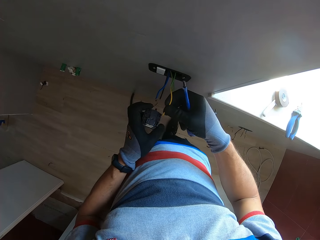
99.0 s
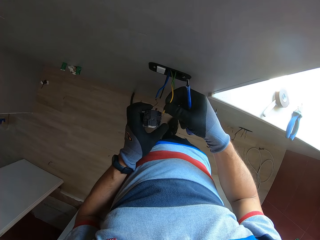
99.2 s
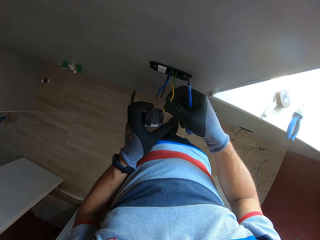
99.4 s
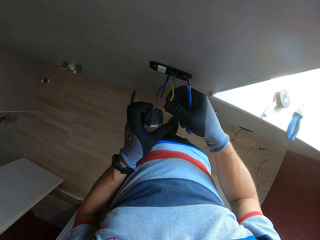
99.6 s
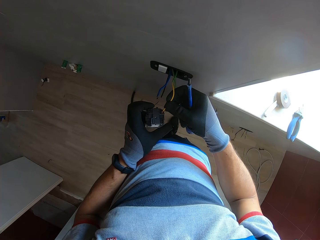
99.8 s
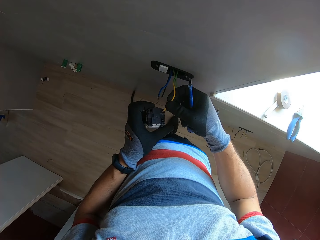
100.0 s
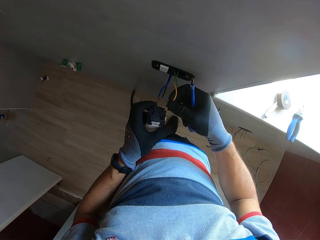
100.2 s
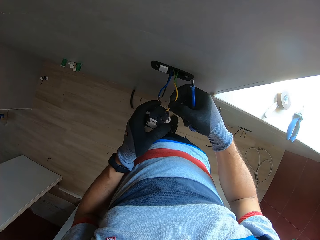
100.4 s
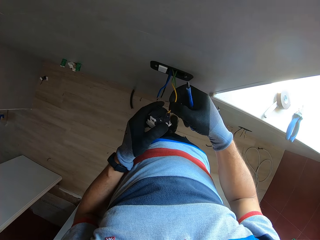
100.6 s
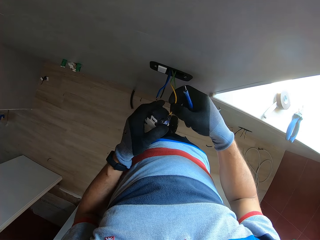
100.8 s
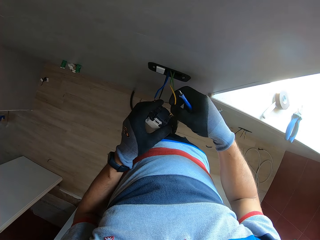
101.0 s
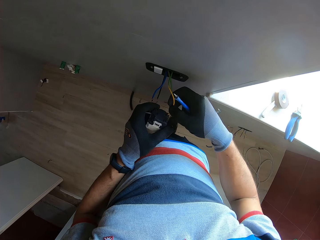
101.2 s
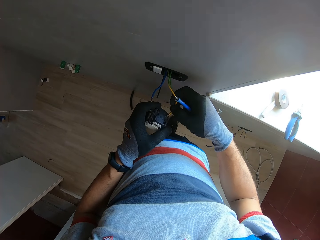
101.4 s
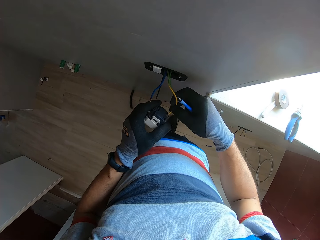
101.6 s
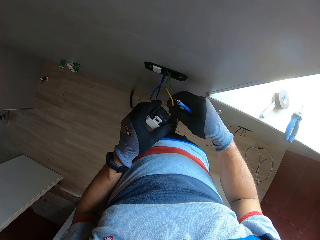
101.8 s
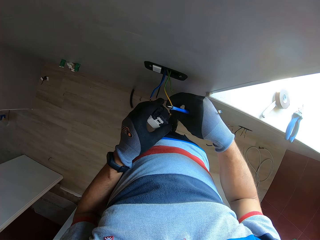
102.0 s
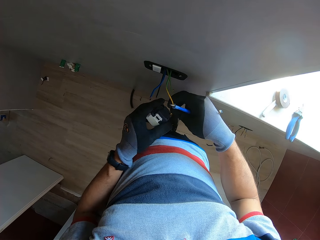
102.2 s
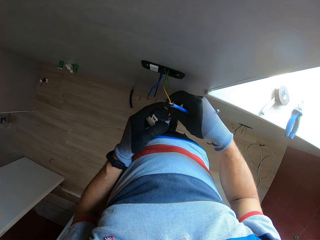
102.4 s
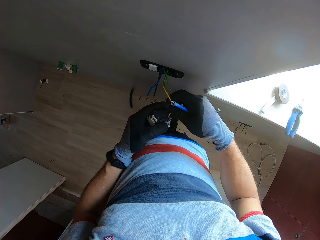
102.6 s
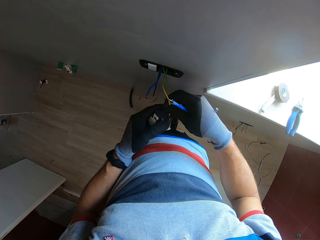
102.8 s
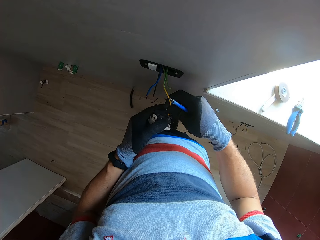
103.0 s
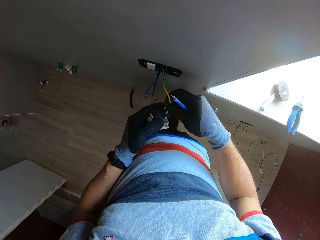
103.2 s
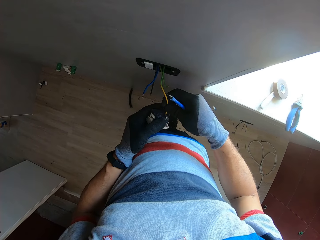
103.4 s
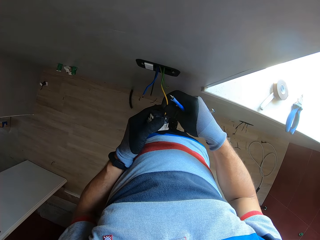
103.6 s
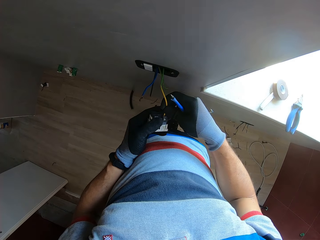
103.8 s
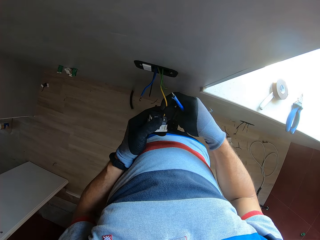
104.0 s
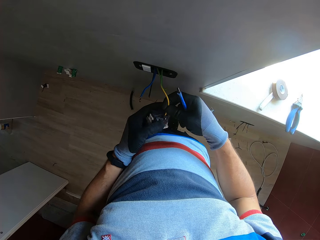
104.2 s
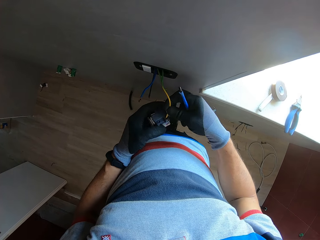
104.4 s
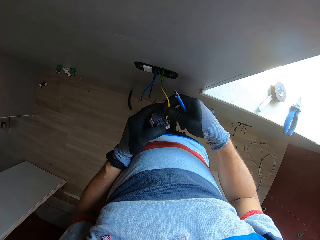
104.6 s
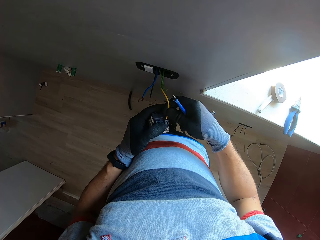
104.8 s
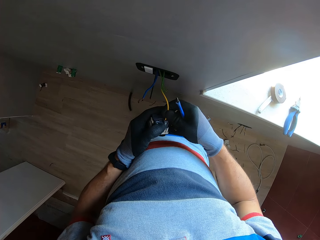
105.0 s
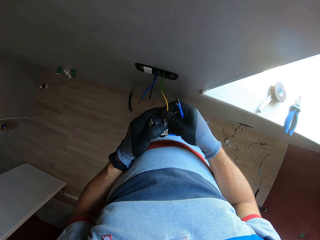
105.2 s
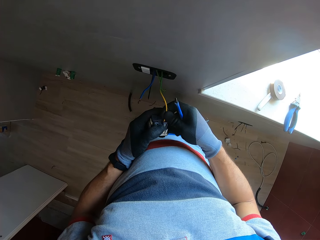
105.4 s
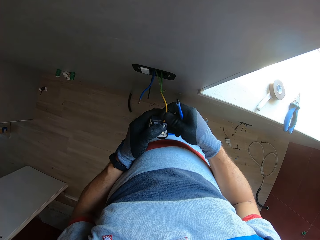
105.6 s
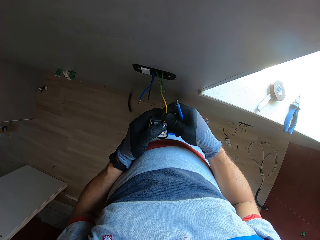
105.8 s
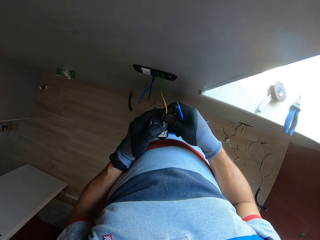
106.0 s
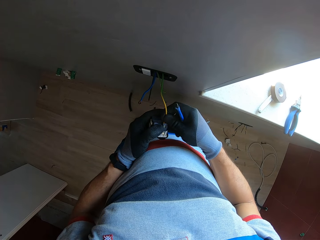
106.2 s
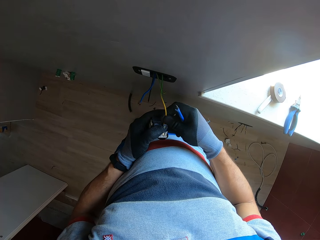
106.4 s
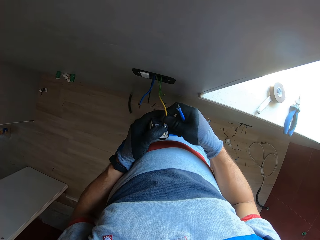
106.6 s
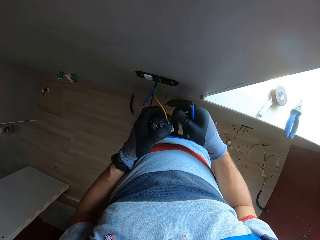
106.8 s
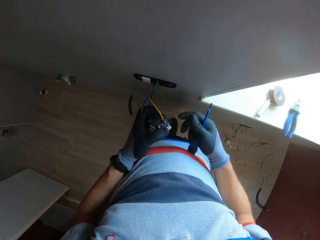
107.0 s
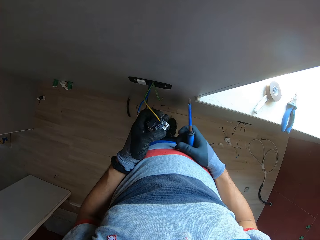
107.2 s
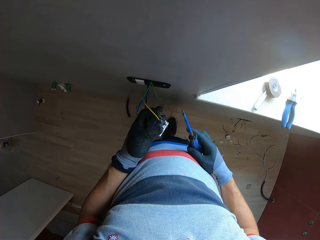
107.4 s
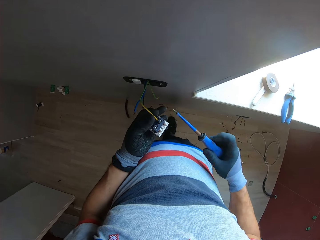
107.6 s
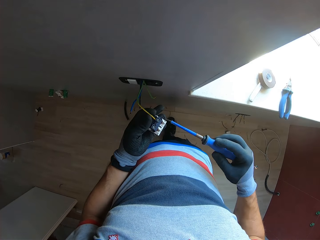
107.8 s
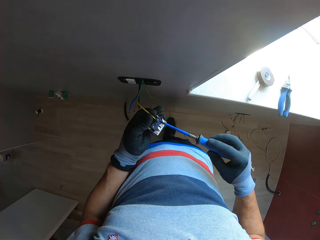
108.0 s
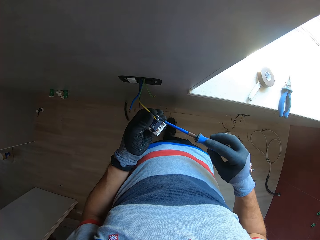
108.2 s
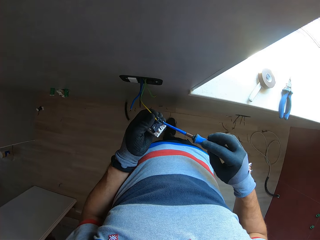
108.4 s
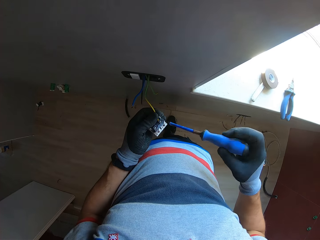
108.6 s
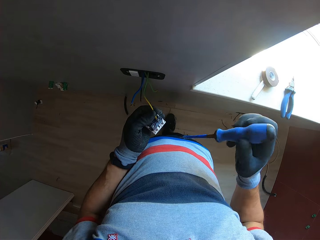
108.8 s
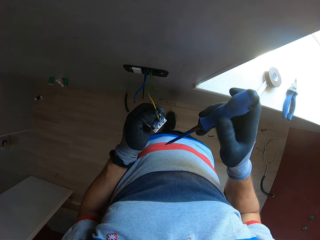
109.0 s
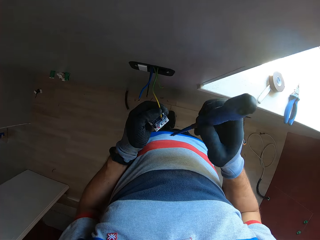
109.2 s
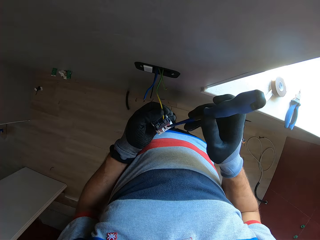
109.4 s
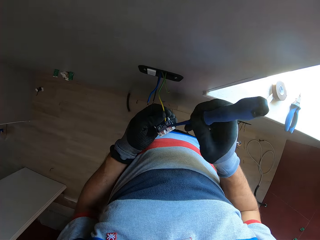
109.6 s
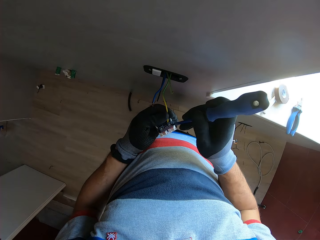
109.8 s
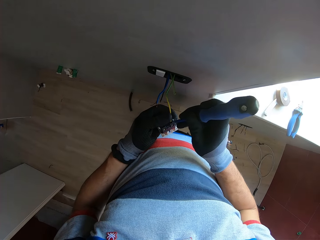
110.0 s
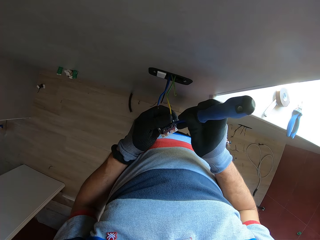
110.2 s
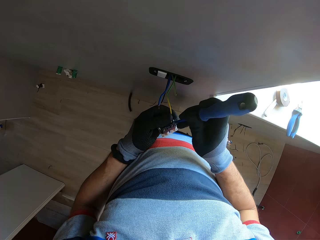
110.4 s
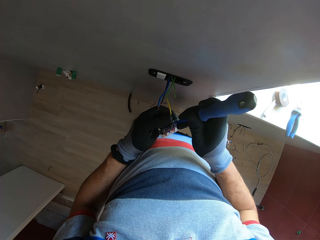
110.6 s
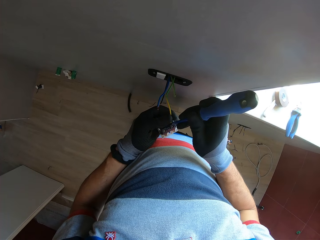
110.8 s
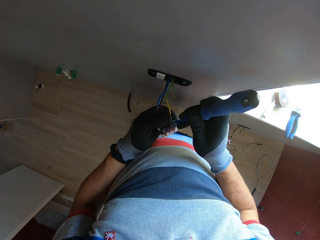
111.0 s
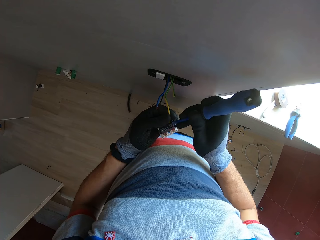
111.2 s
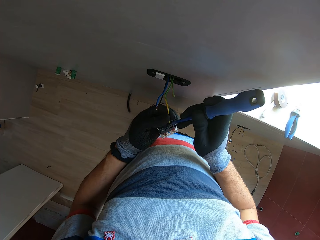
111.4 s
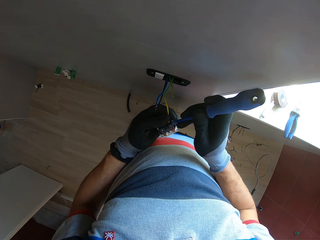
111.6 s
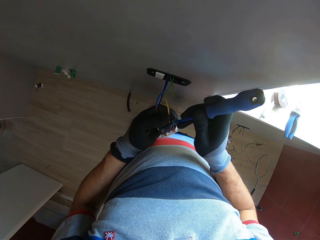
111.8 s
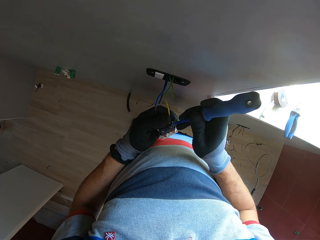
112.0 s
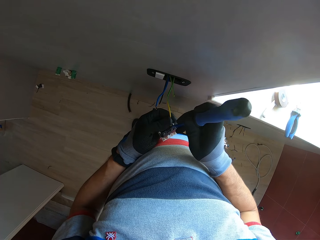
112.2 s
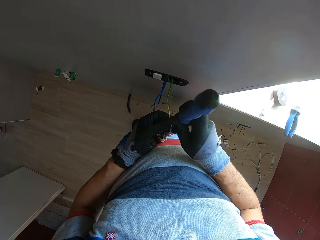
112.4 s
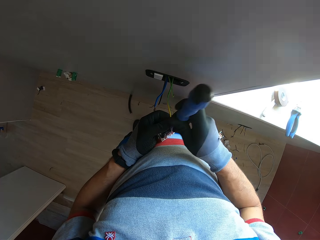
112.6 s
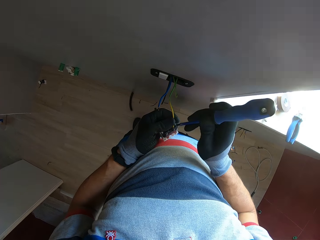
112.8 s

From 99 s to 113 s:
The camera wearer plugs a wire into the socket. They tighten screws with a screwdriver.

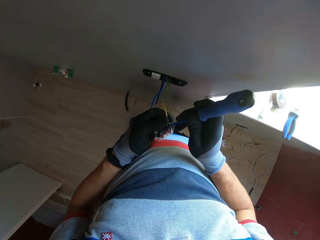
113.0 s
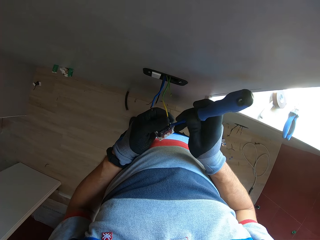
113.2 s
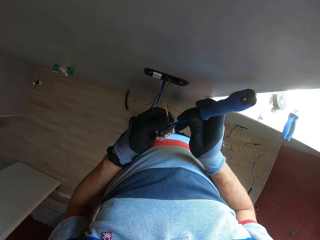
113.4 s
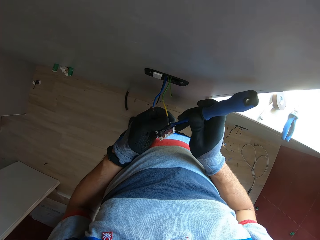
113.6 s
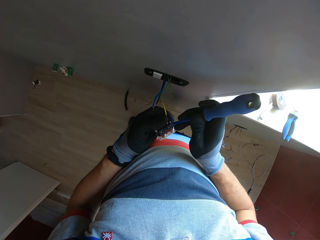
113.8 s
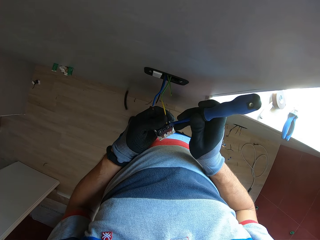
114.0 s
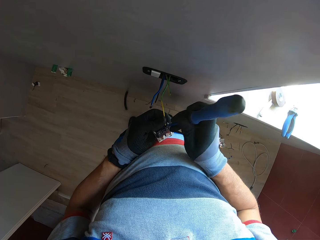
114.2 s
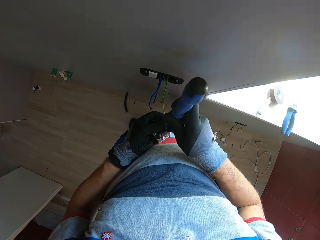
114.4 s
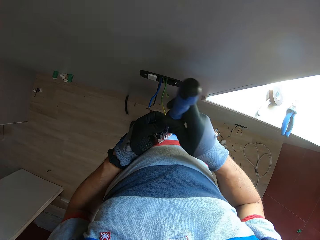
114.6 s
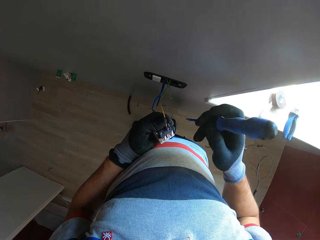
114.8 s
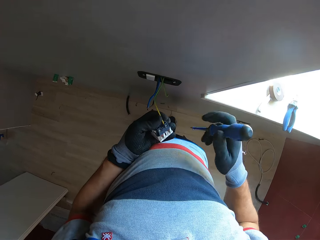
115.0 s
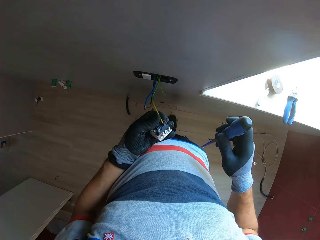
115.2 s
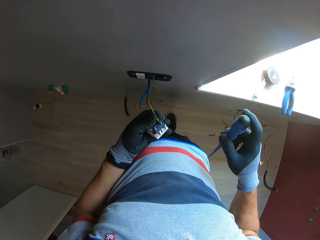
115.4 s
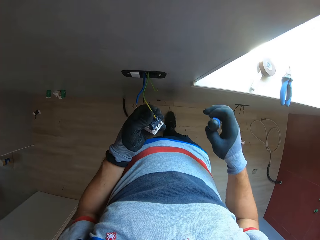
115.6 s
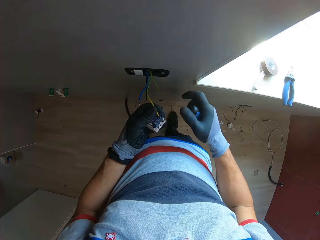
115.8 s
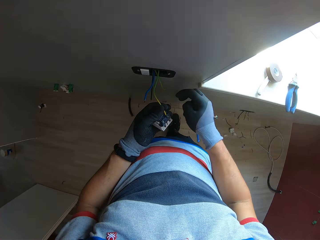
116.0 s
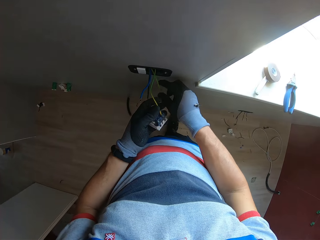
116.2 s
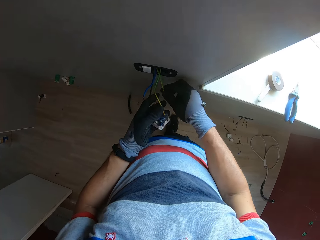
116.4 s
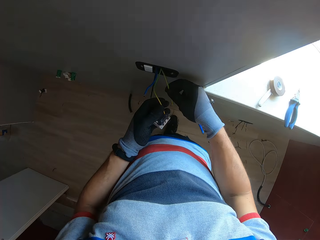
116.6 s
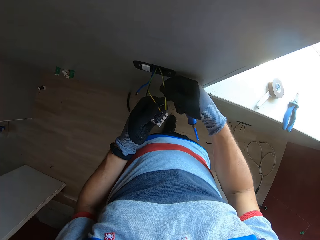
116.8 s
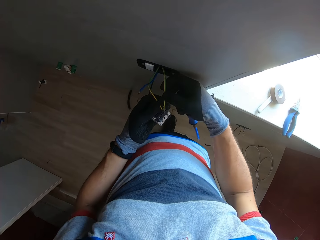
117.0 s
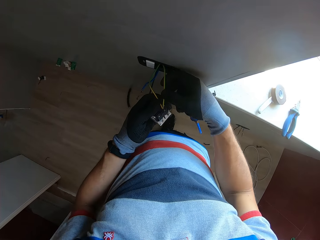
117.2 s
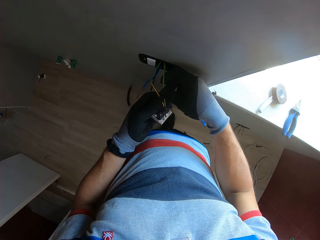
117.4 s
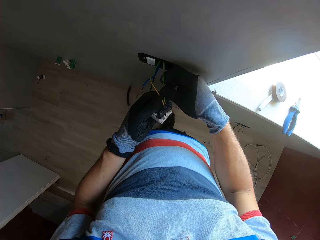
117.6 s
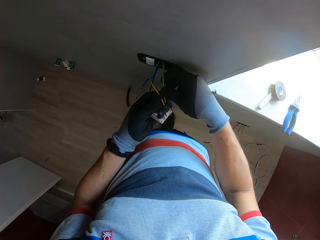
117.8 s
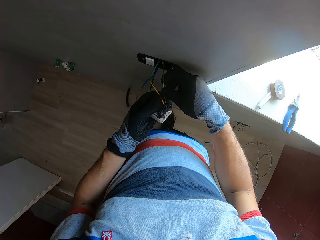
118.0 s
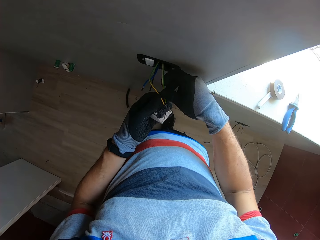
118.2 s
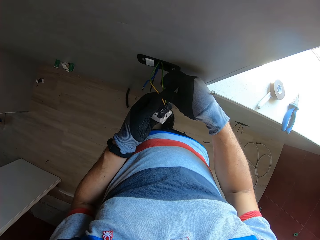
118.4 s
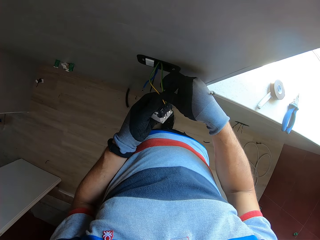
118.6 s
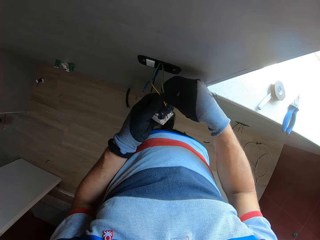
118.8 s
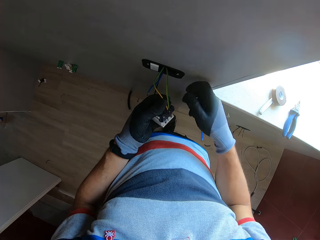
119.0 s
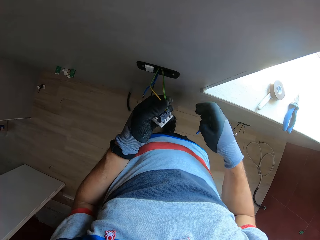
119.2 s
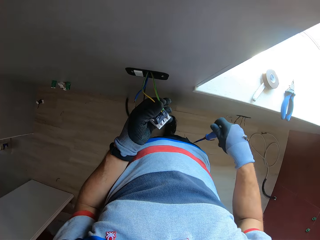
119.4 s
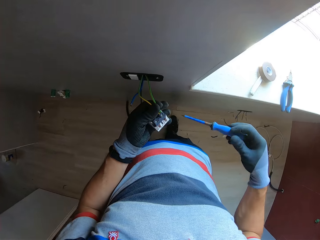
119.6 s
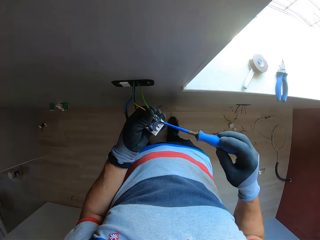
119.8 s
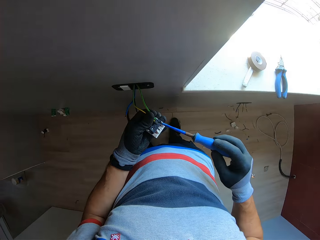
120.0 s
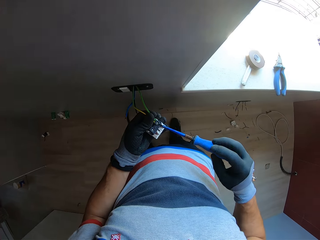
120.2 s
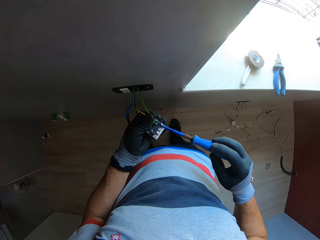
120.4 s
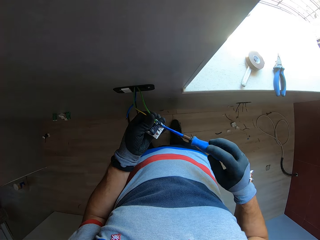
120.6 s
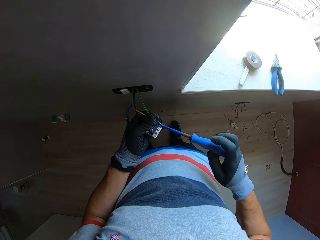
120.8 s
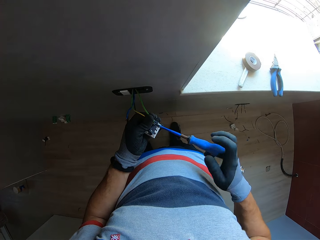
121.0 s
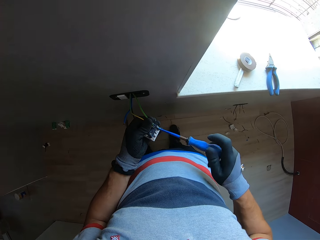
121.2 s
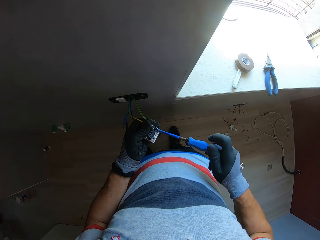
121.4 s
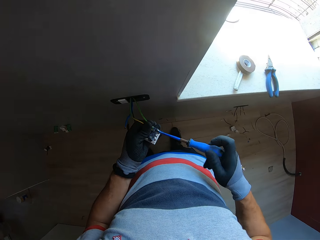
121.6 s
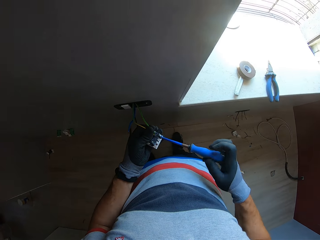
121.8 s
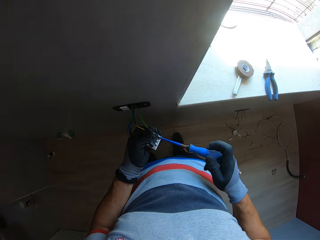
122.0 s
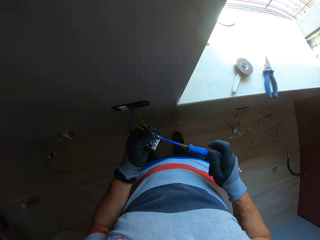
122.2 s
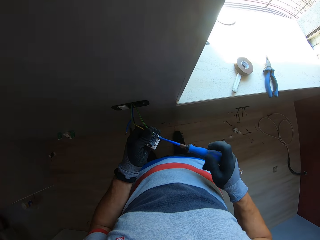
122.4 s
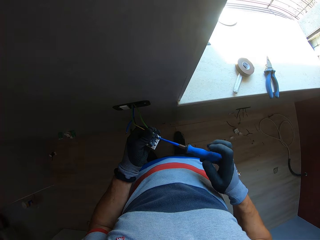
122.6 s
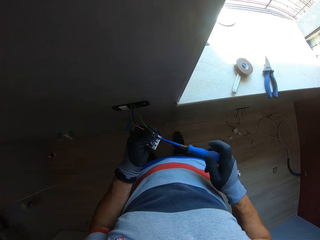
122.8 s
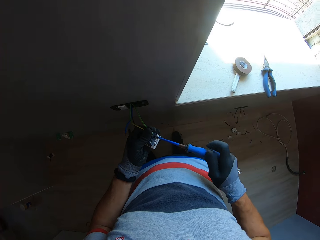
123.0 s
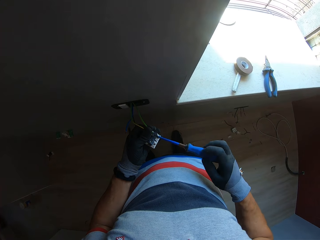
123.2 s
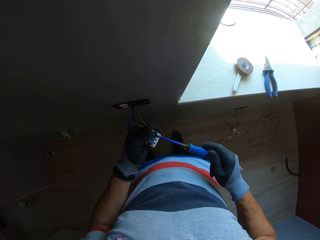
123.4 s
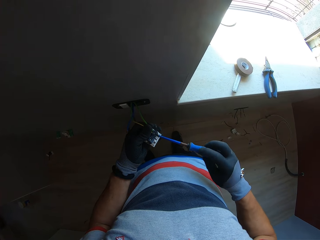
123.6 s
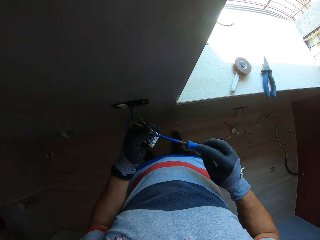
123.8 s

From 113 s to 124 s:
The camera wearer plugs a wire into the socket. They tighten screws with a screwdriver. They adjust the cables with the screwdriver.
